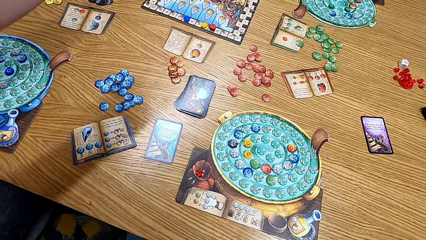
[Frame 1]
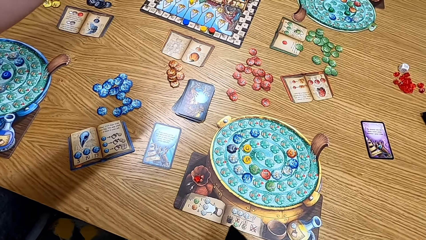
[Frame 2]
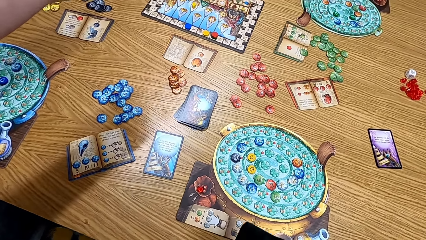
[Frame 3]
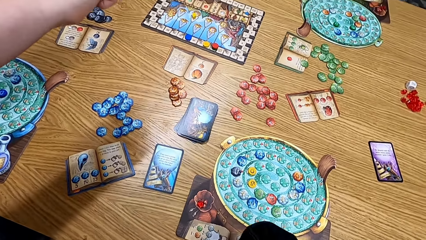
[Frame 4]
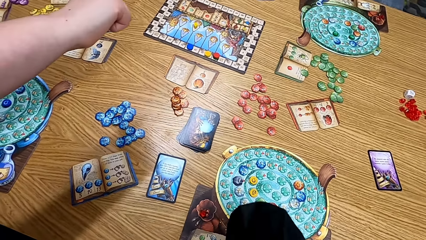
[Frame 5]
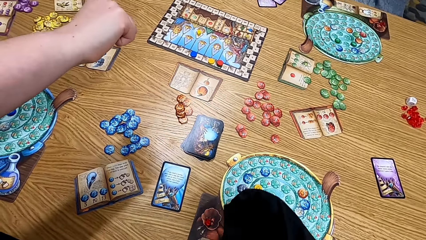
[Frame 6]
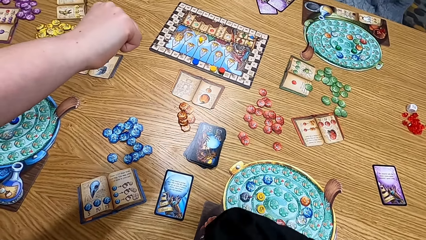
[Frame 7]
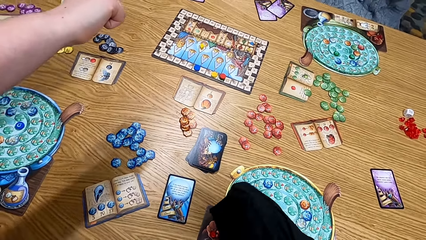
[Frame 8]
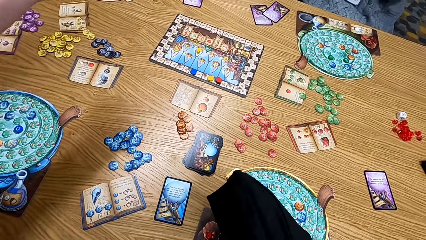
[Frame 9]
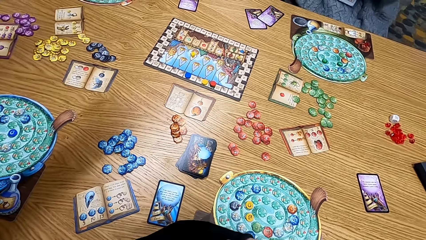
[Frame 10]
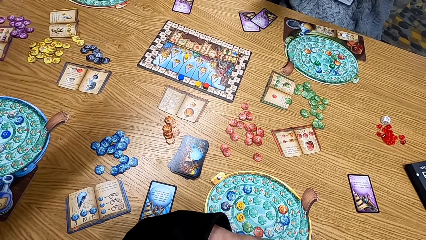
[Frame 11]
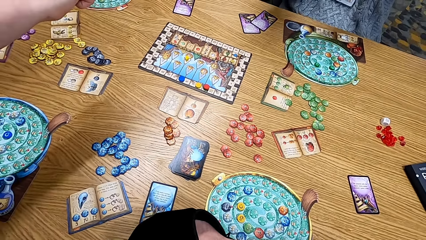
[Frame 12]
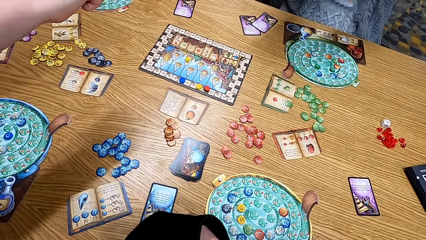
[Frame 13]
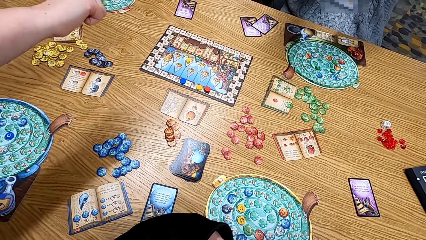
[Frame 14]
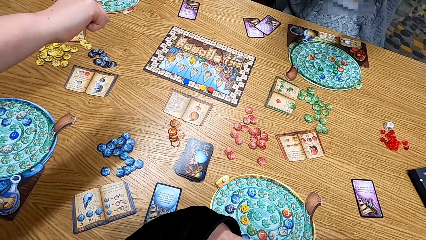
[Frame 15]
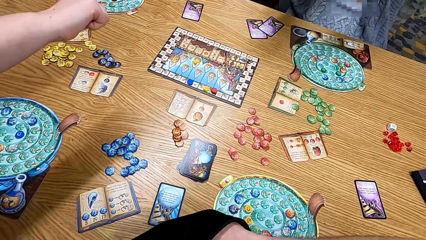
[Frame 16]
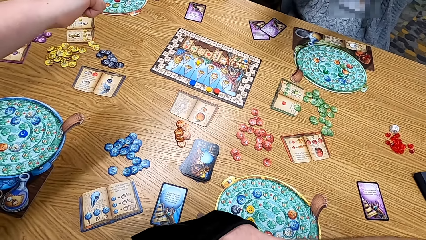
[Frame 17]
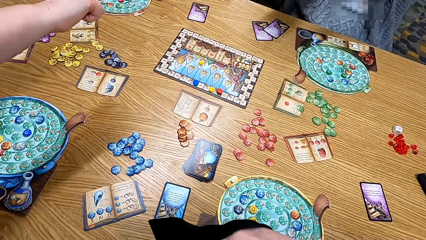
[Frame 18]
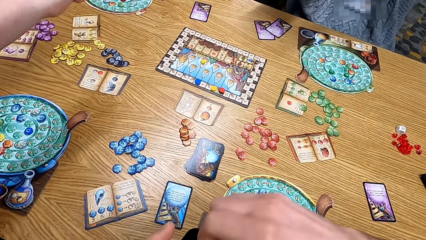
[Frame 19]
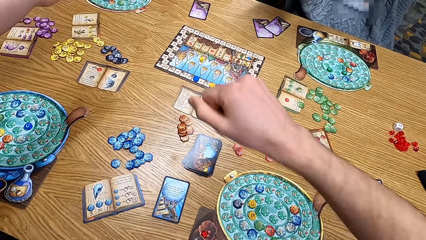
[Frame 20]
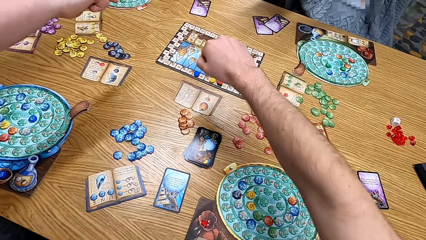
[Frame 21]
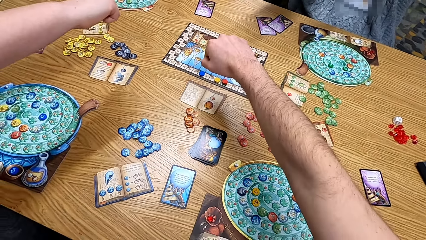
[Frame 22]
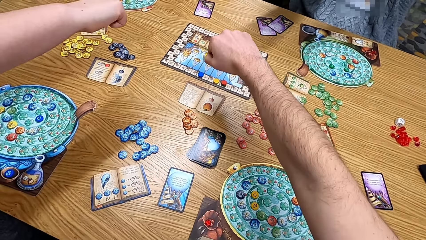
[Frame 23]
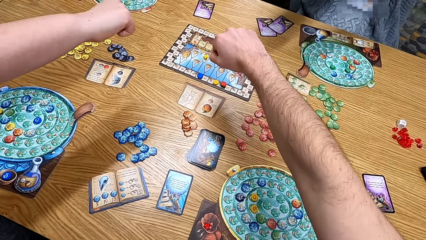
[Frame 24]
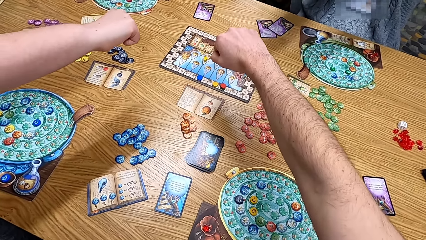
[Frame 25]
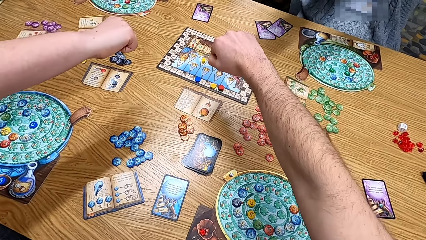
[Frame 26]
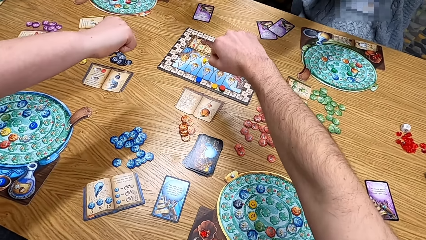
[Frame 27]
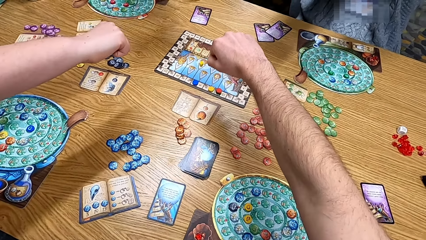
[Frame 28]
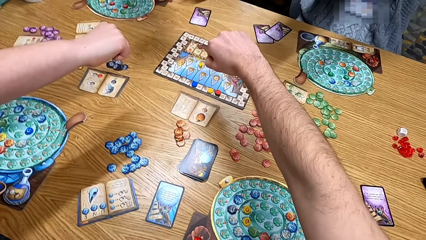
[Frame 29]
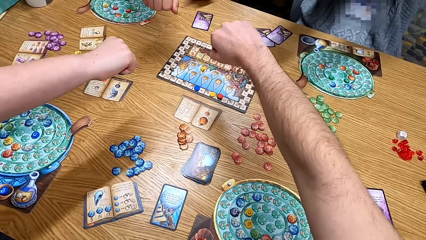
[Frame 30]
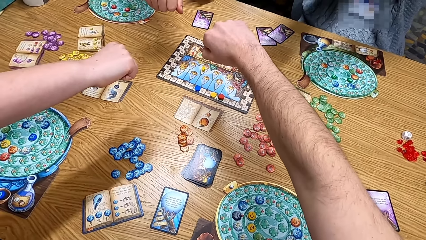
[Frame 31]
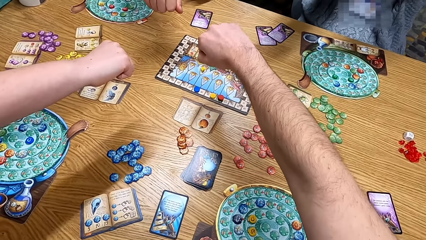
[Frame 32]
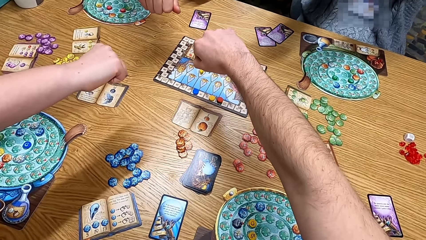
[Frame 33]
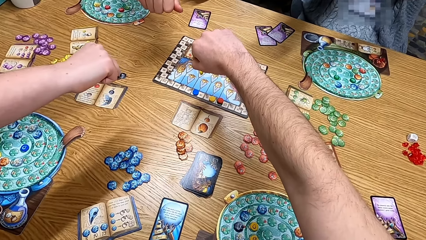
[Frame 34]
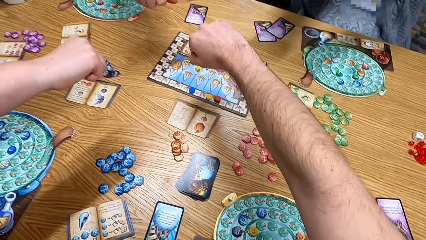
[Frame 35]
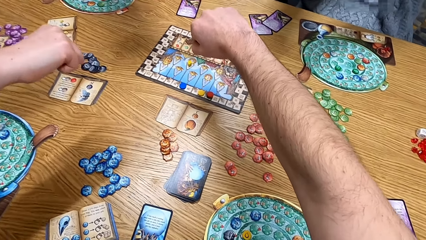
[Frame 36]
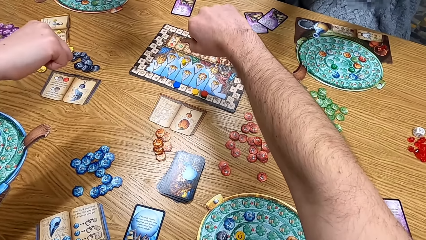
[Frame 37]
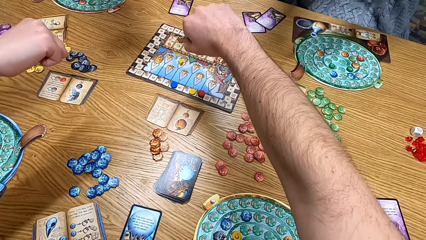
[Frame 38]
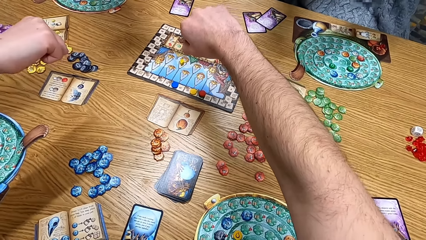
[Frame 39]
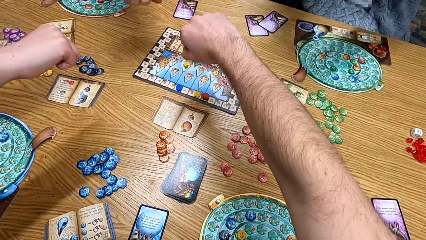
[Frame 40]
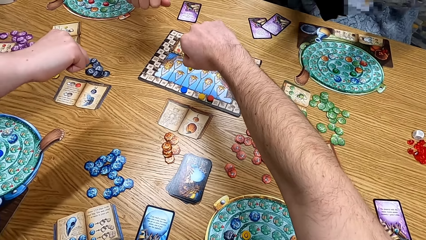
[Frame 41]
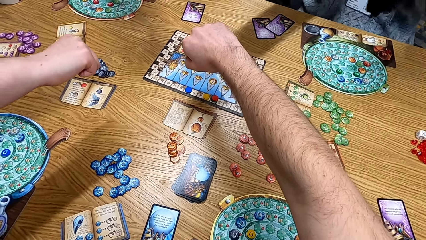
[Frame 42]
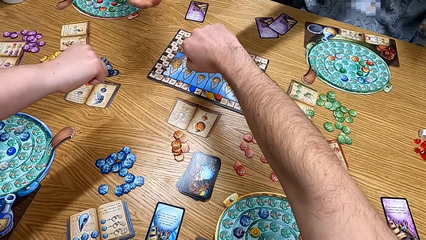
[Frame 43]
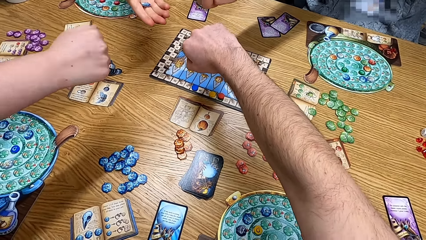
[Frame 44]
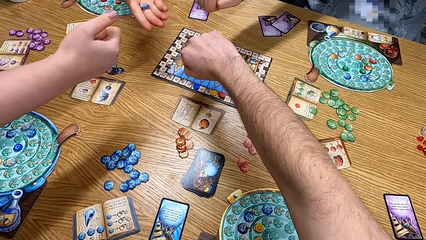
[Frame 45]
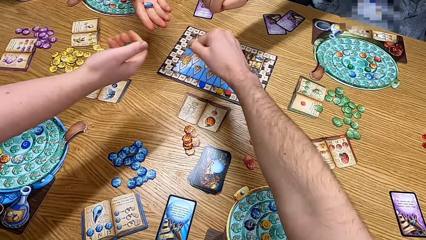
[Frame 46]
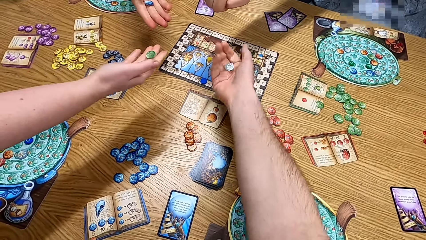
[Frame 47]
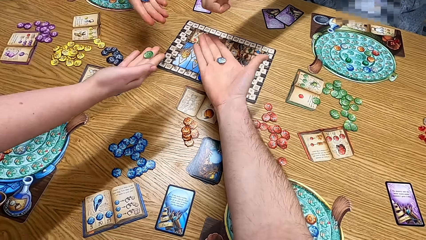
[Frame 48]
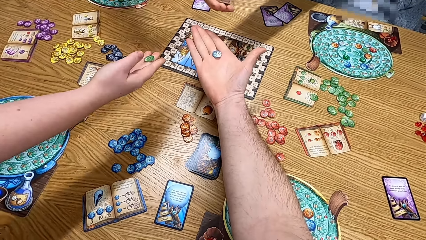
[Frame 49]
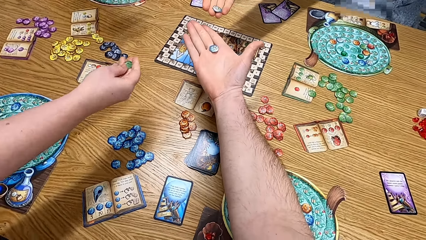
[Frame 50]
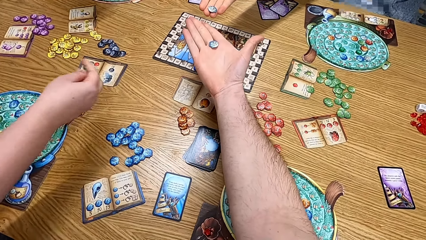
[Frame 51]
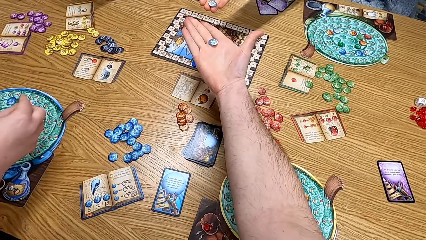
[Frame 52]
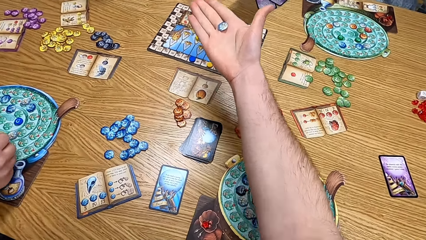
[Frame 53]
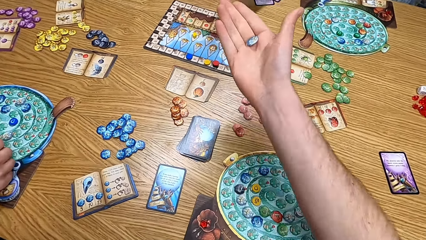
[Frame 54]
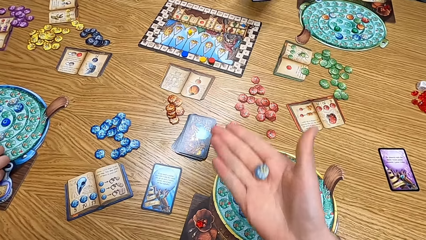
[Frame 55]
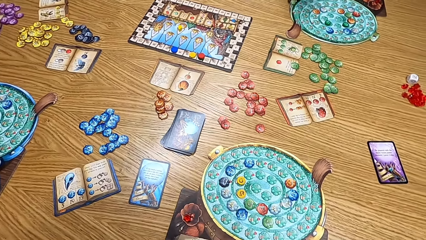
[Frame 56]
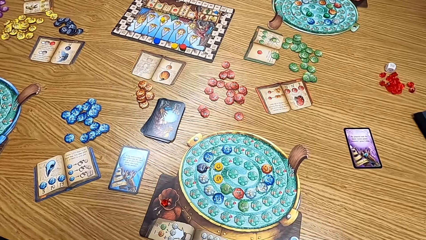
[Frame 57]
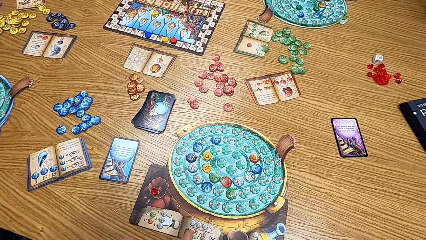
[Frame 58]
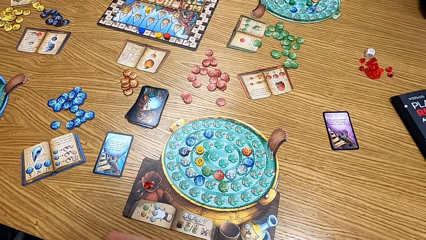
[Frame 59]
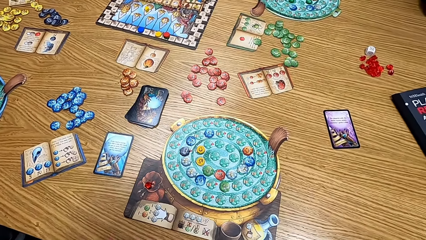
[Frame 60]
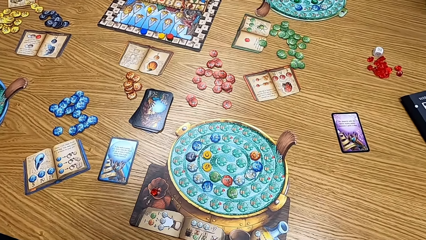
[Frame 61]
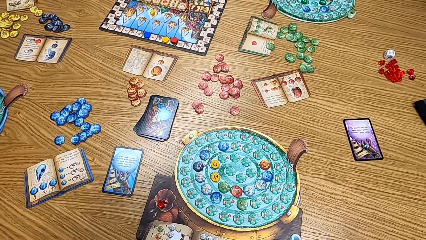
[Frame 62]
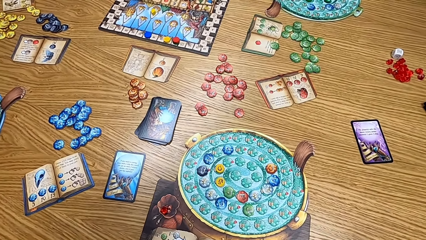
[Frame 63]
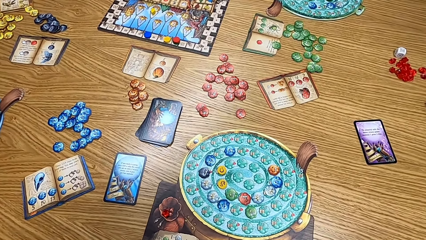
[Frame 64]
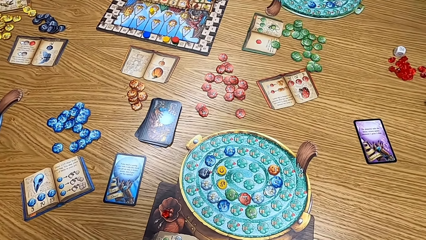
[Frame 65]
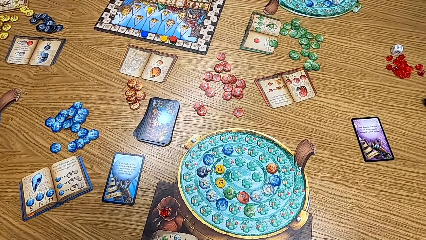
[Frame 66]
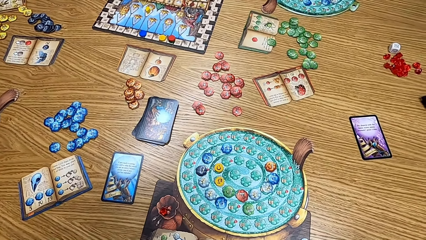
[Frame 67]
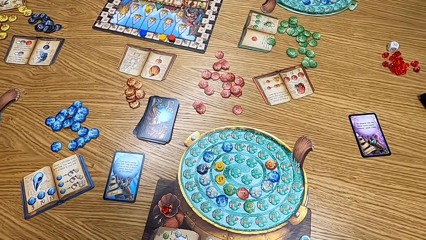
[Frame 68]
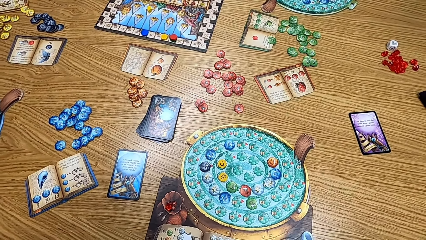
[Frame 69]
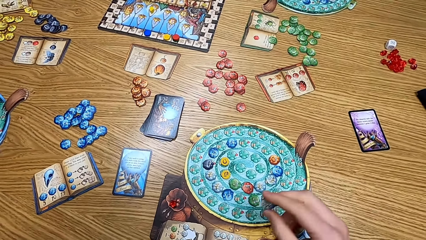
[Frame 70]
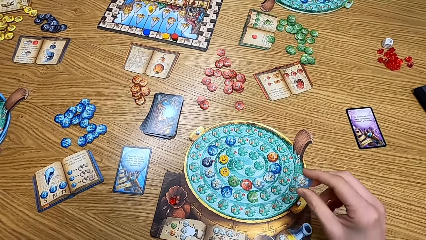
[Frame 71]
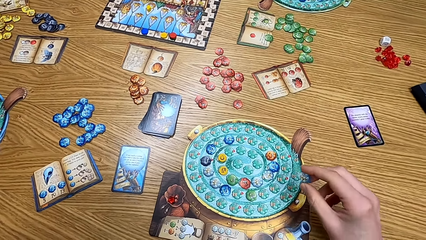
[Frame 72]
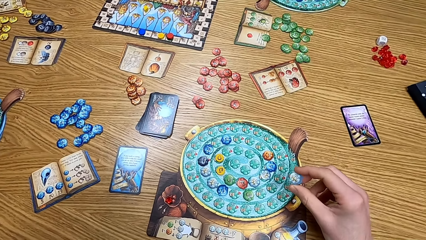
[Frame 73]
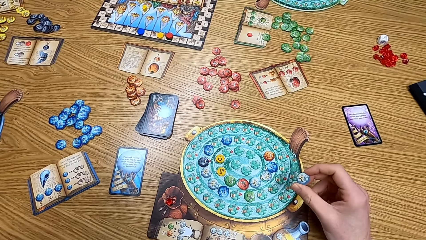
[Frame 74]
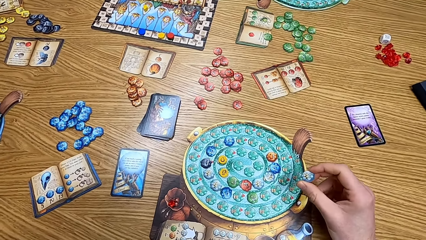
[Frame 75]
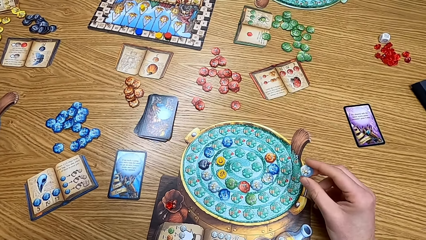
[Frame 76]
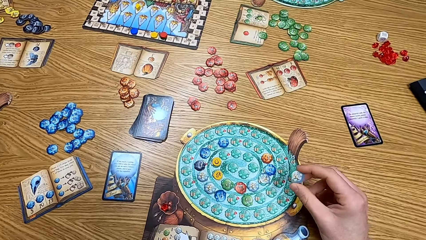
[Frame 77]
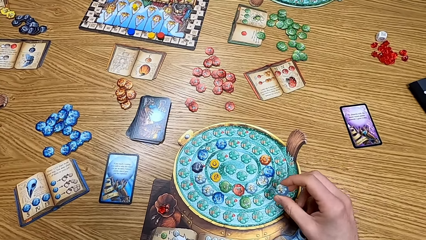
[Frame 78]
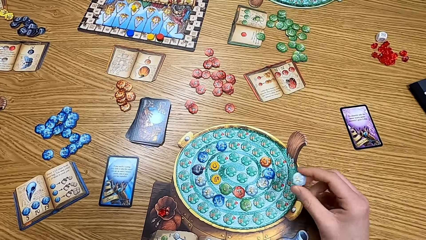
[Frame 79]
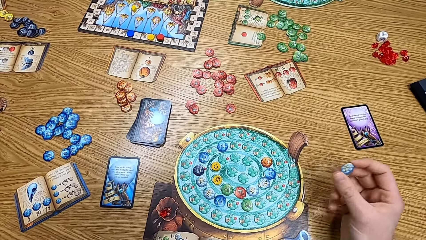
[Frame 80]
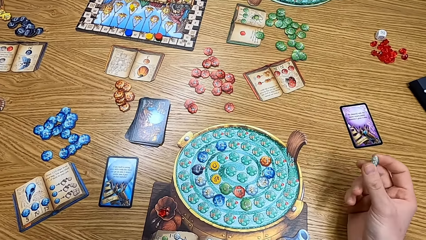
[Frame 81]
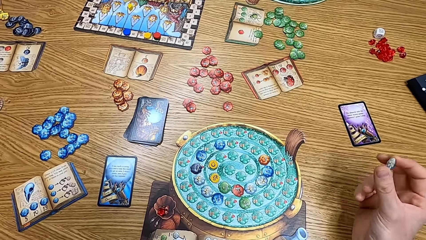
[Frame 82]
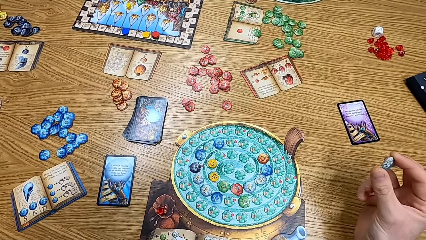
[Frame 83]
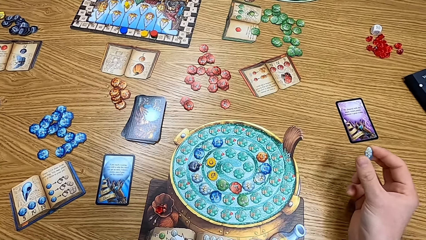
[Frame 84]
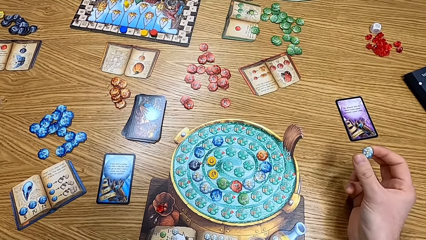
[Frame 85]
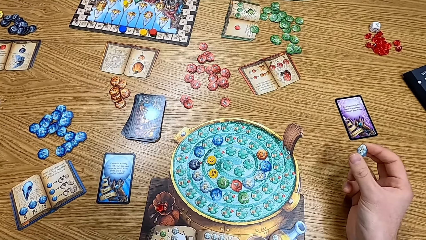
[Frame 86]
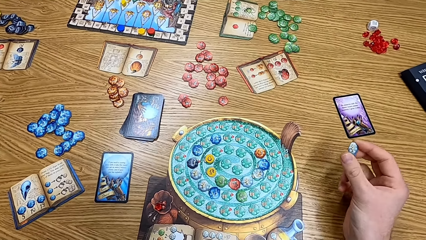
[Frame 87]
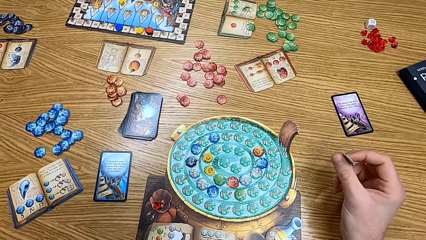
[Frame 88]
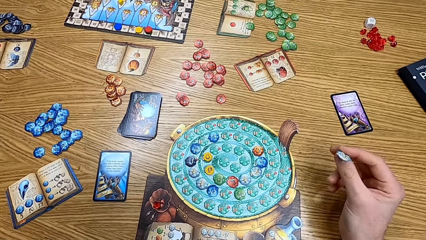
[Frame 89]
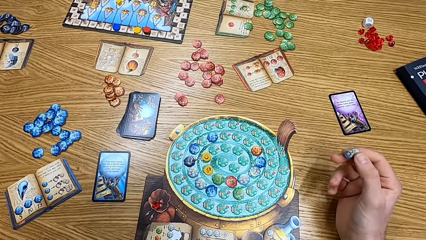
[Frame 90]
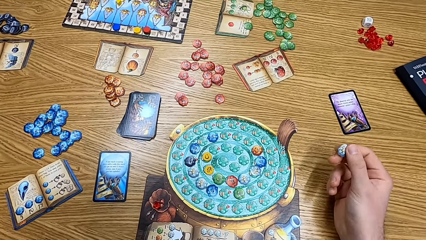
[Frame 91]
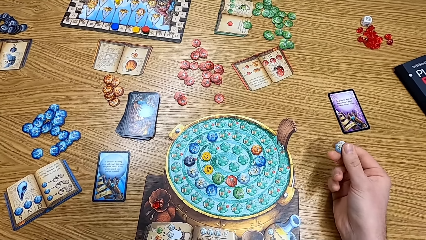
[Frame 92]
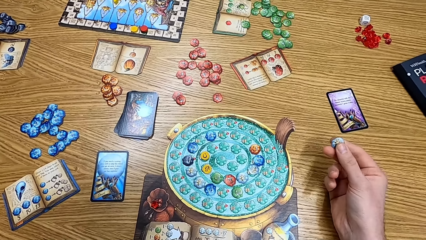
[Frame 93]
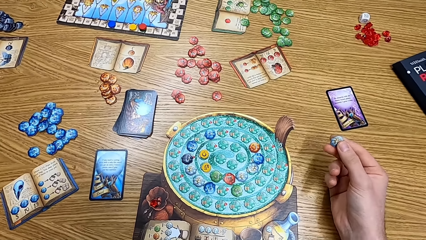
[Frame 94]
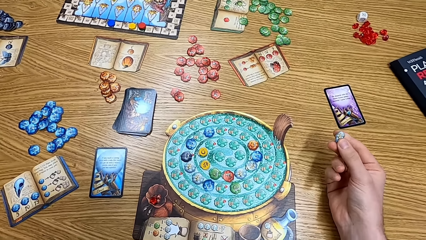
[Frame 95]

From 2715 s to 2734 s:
The camera wearer shakes the bag. He folds his hand. A man folds the hand. Another man folds the hand. Another man folds his hand. The camera wearer puts the chips on the board.
